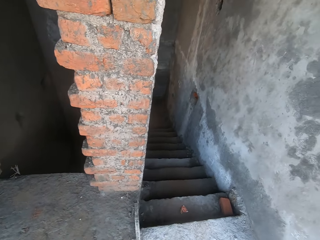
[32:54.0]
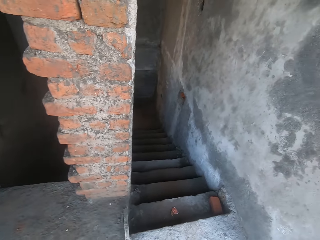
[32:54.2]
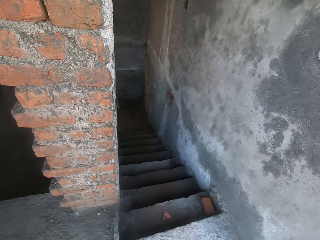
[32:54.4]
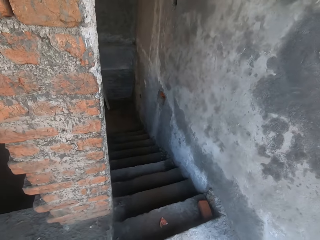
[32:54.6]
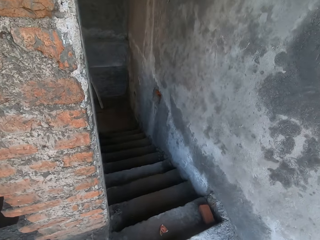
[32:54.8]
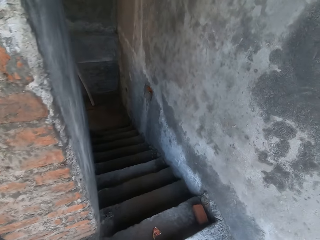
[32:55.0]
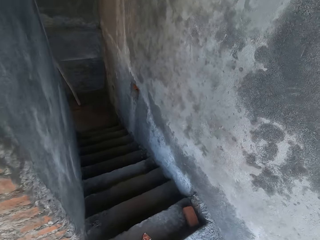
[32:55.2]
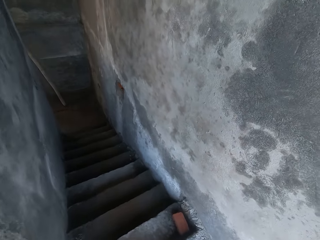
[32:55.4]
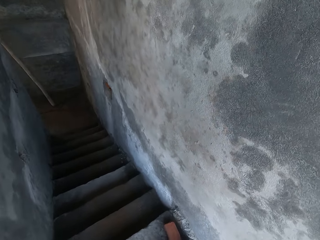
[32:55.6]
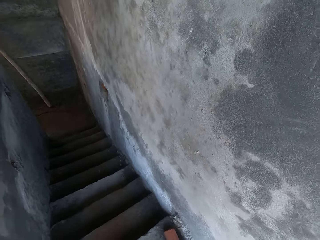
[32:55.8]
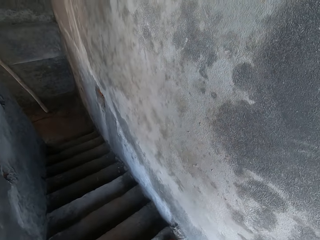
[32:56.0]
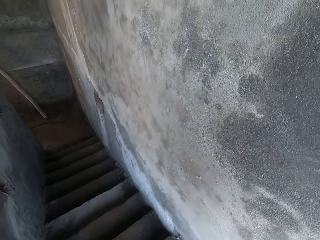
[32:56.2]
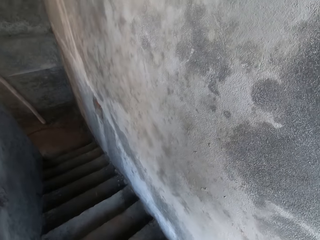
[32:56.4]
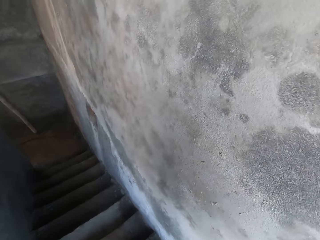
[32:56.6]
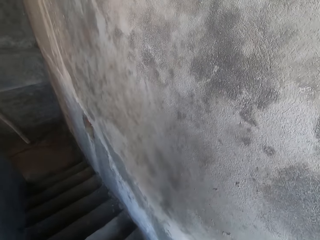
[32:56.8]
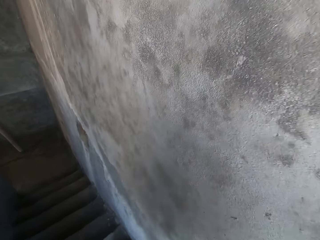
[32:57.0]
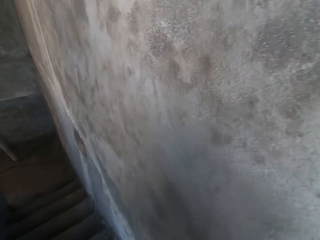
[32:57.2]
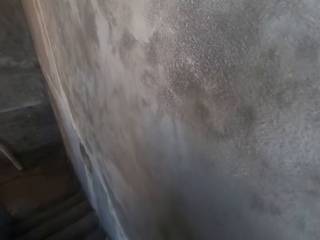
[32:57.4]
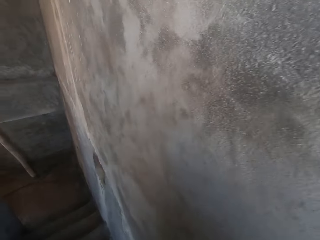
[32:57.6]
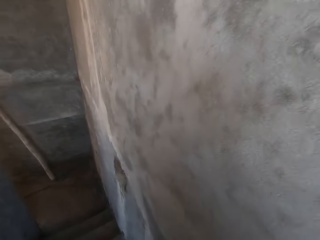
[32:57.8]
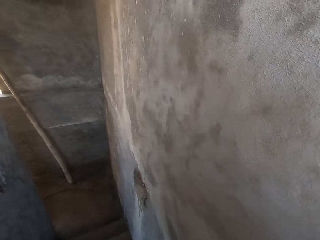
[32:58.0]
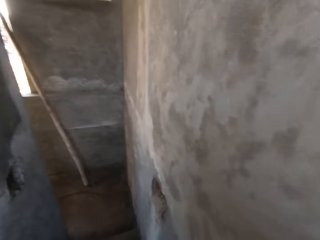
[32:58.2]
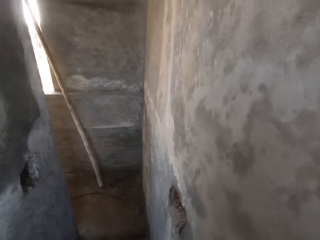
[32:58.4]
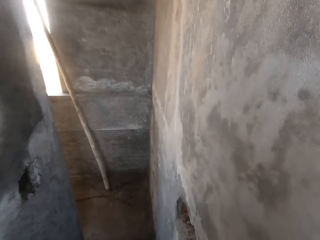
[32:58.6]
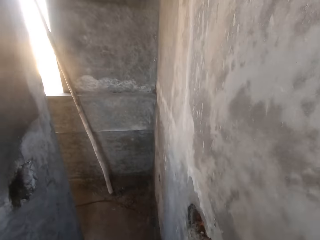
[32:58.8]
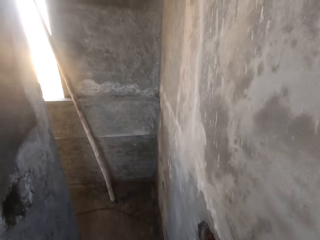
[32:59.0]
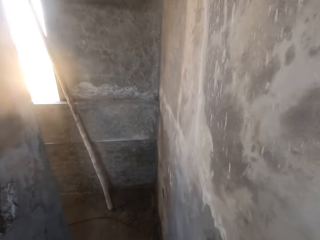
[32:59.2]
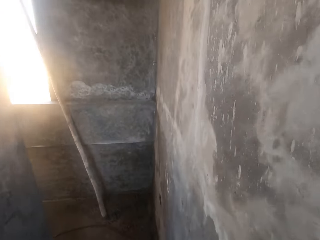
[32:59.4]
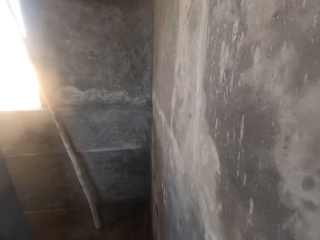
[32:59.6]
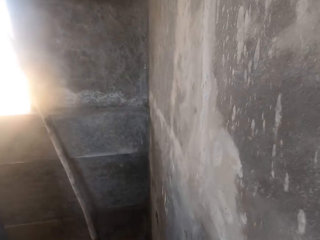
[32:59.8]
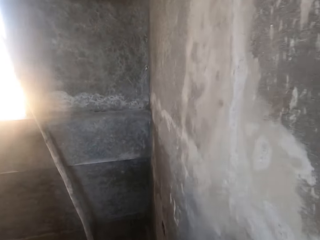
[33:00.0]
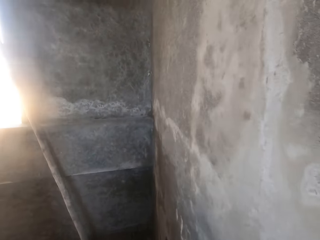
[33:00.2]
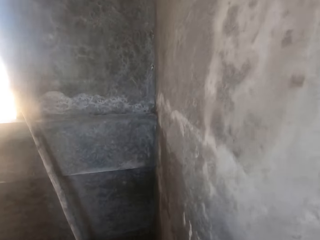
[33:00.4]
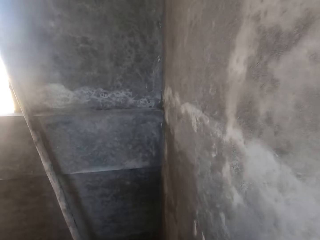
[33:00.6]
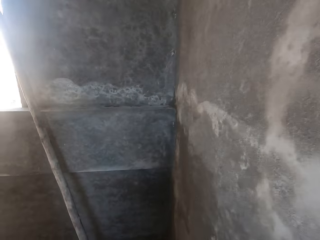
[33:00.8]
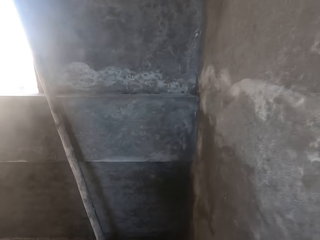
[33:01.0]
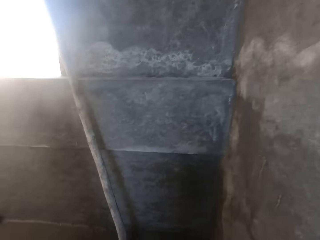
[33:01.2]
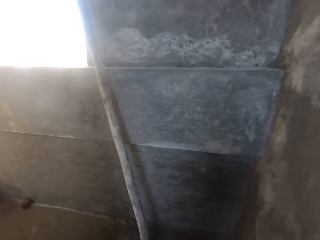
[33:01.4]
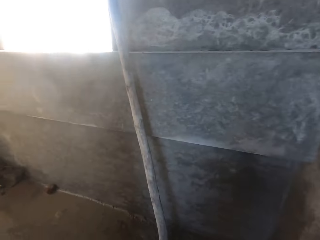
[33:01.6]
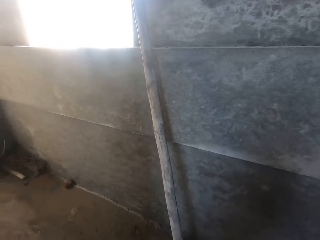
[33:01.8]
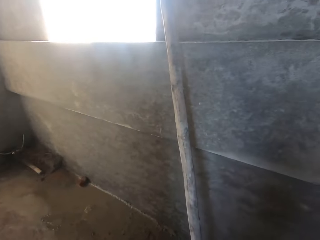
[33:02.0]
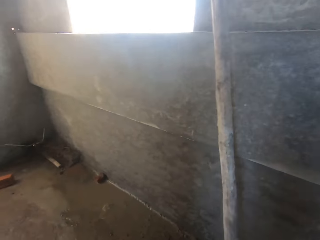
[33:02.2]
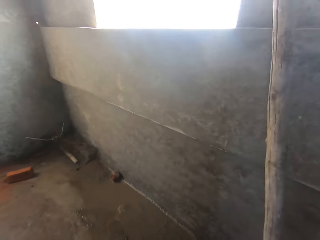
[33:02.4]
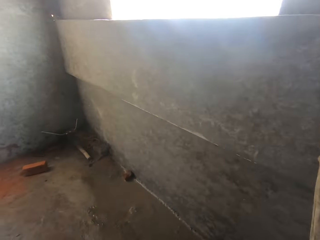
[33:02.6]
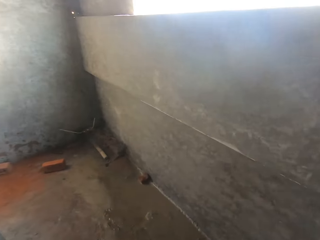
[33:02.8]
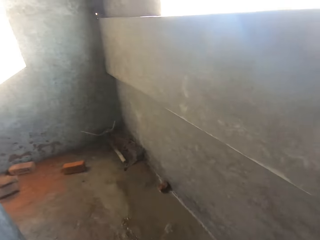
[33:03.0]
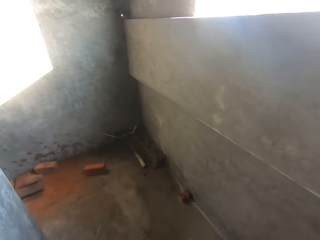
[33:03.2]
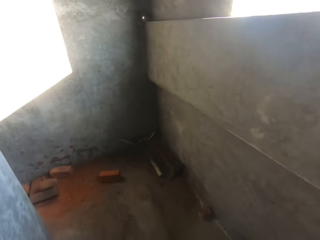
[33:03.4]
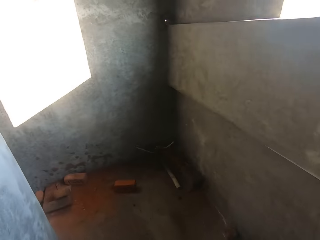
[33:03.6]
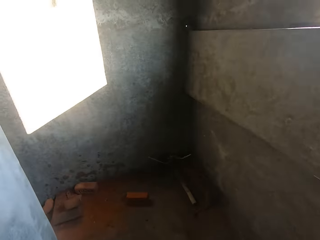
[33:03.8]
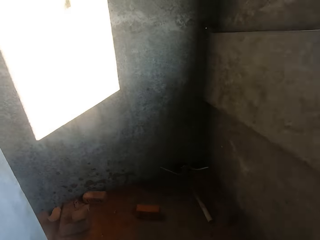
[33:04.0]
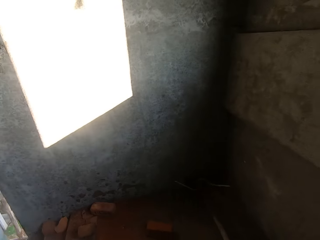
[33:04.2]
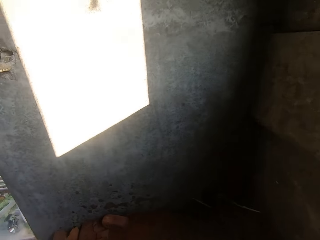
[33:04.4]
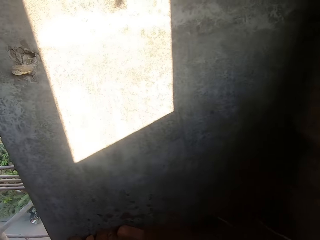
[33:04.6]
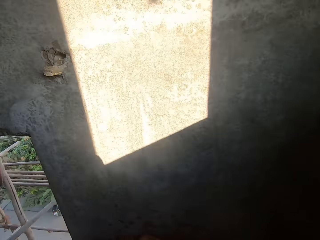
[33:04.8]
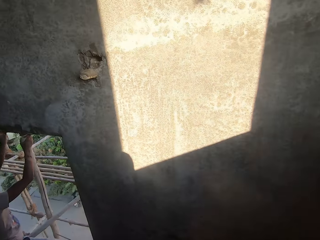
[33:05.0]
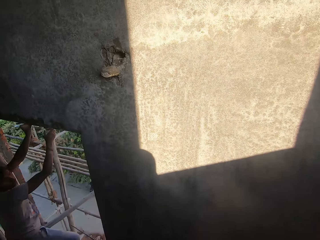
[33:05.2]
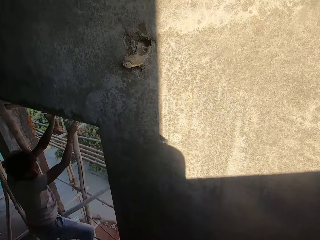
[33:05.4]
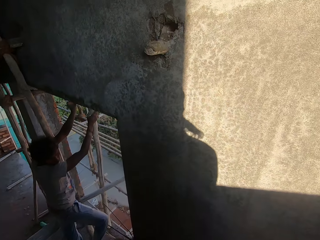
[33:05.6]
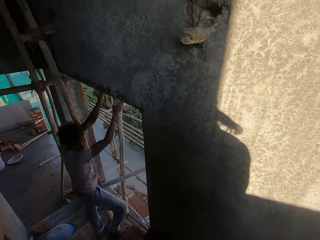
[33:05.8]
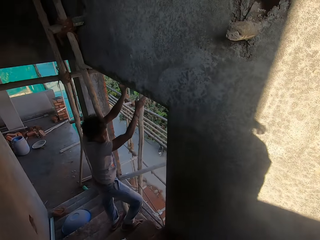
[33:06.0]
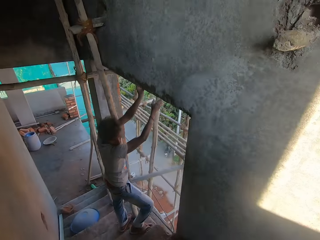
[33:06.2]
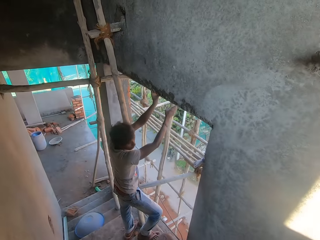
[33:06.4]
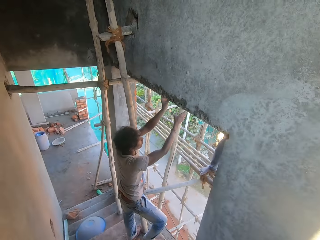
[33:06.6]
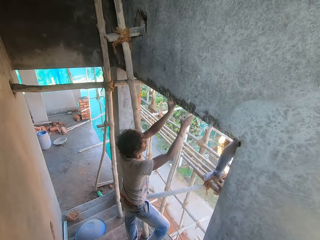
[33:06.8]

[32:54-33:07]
The camera wearer climbs down the stairs. They climb down the stairs repeatedly. A man holds a bamboo scaffold with his right hand.

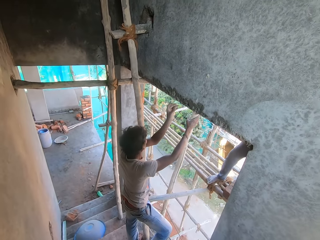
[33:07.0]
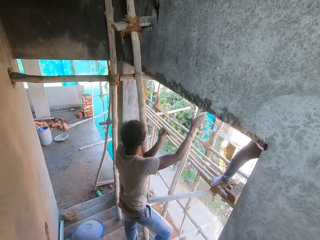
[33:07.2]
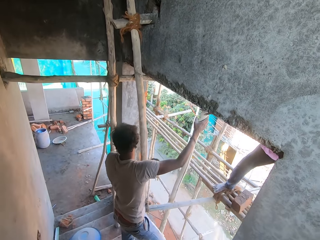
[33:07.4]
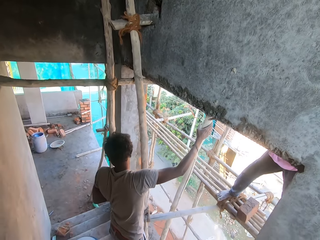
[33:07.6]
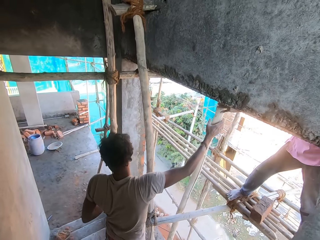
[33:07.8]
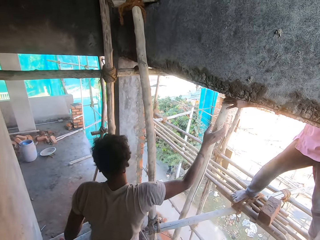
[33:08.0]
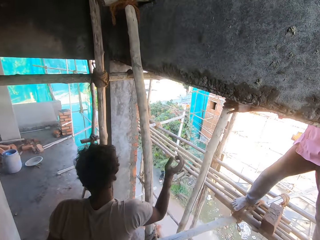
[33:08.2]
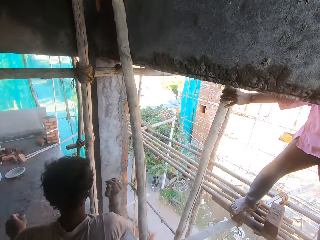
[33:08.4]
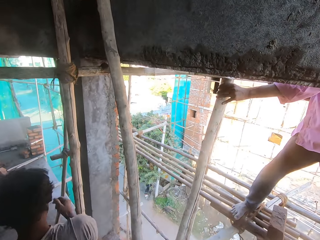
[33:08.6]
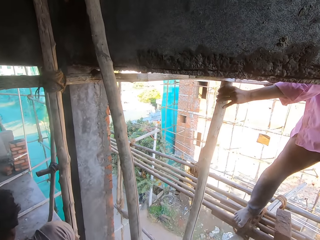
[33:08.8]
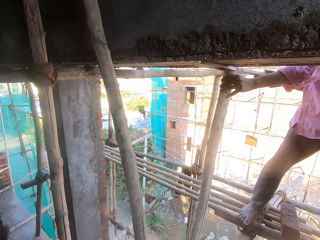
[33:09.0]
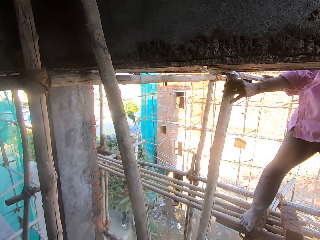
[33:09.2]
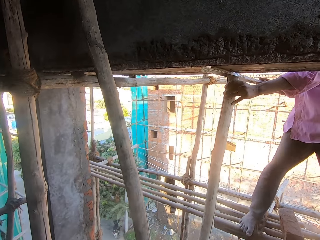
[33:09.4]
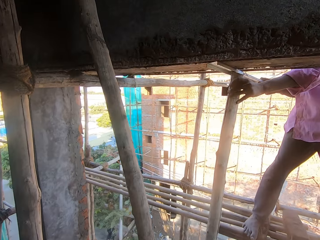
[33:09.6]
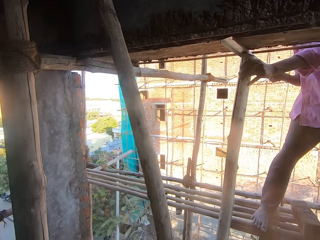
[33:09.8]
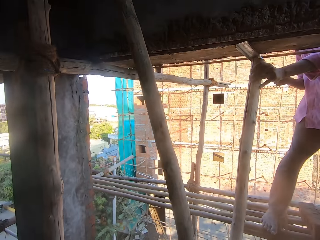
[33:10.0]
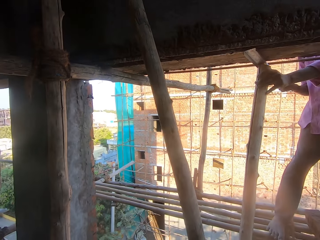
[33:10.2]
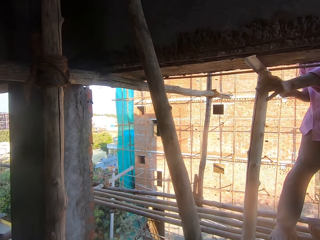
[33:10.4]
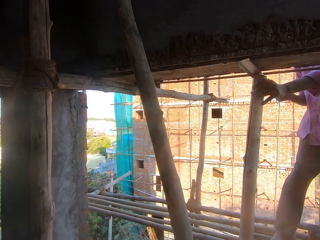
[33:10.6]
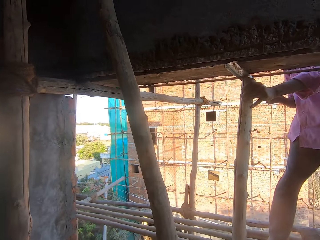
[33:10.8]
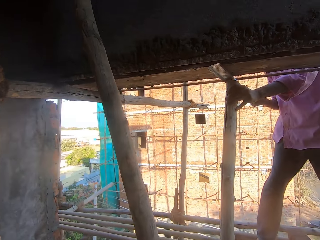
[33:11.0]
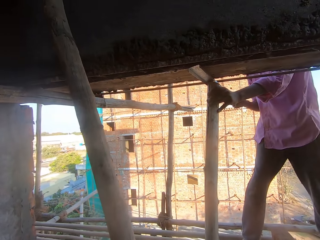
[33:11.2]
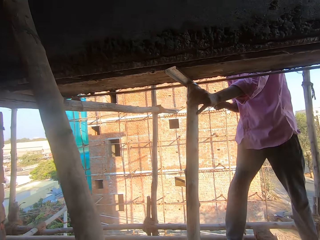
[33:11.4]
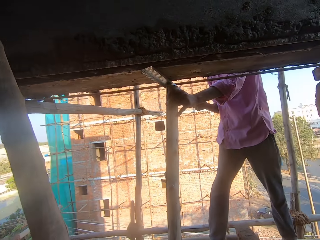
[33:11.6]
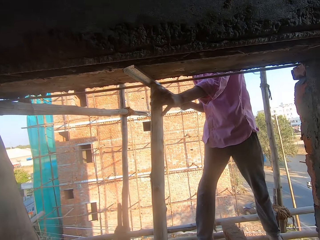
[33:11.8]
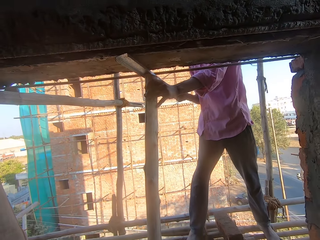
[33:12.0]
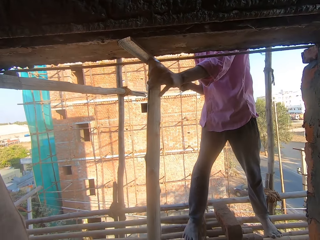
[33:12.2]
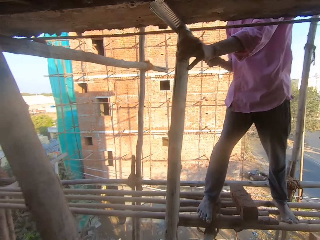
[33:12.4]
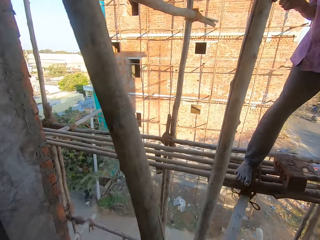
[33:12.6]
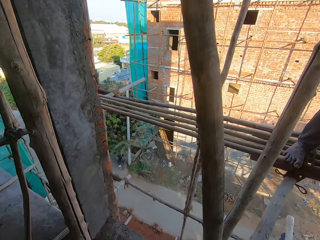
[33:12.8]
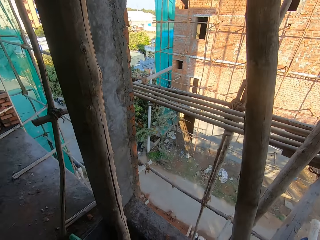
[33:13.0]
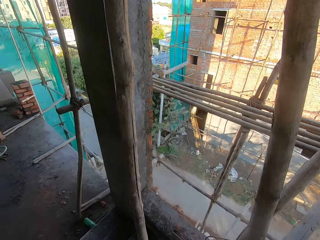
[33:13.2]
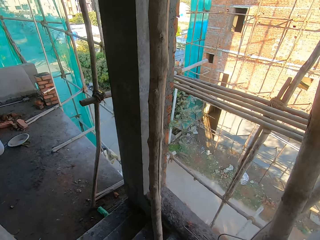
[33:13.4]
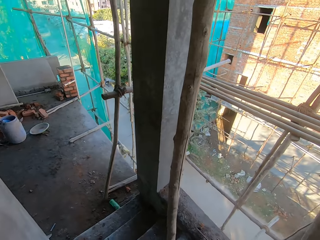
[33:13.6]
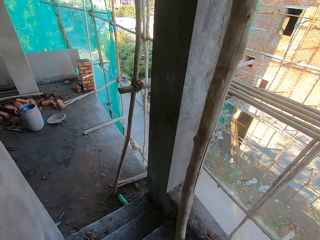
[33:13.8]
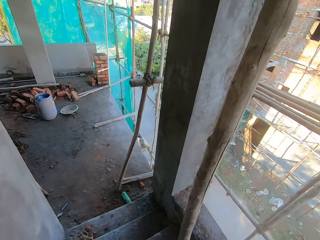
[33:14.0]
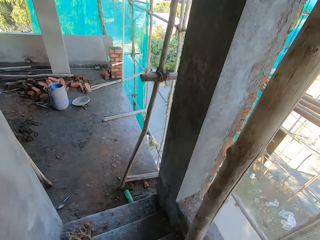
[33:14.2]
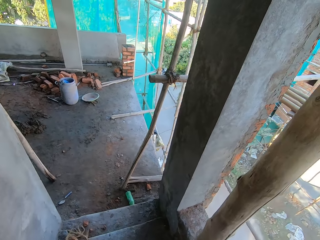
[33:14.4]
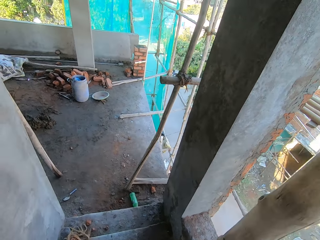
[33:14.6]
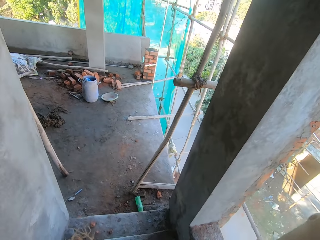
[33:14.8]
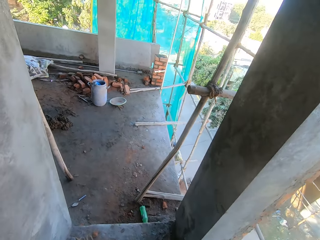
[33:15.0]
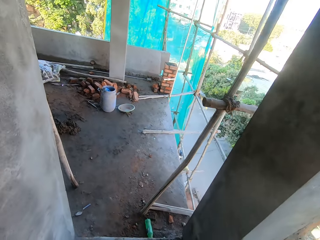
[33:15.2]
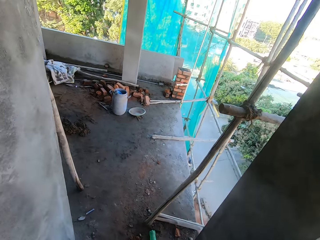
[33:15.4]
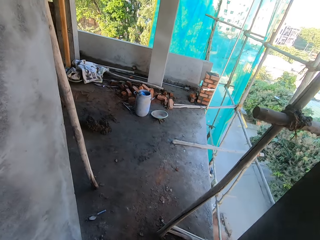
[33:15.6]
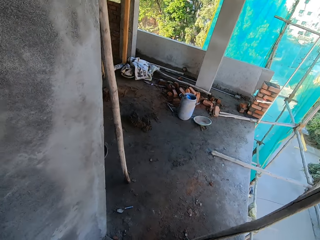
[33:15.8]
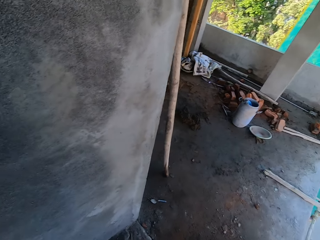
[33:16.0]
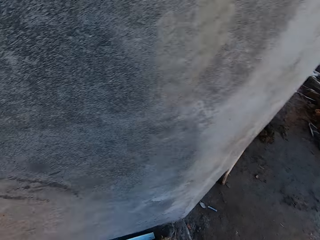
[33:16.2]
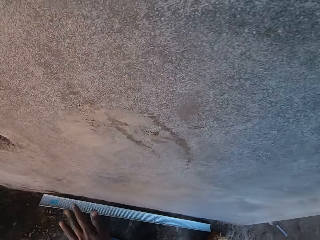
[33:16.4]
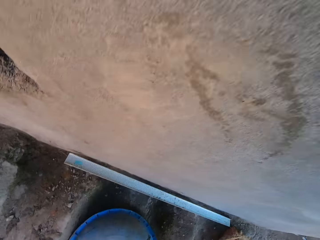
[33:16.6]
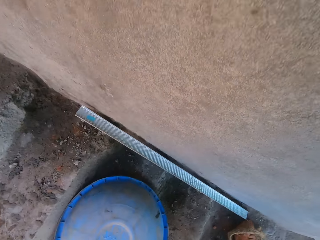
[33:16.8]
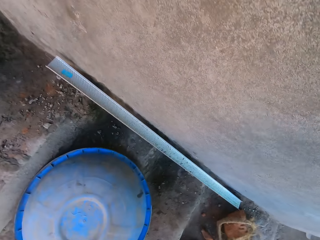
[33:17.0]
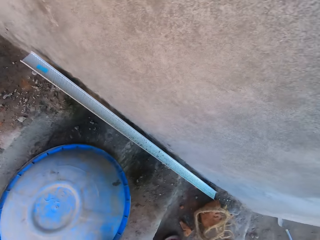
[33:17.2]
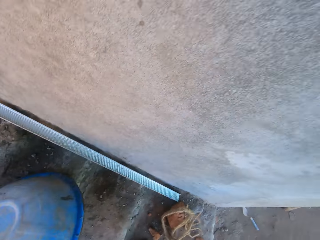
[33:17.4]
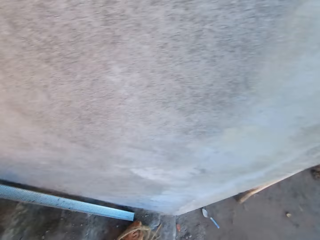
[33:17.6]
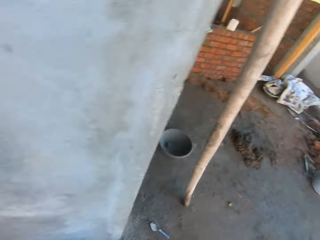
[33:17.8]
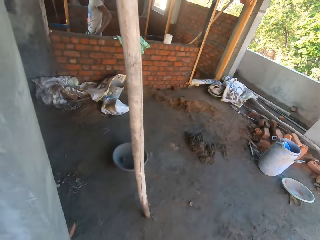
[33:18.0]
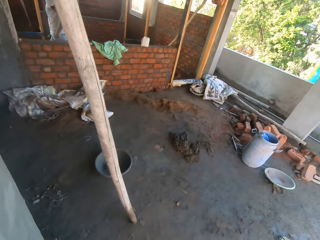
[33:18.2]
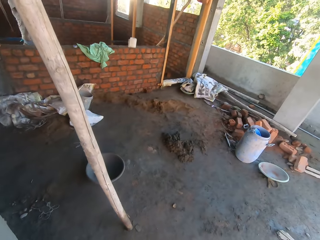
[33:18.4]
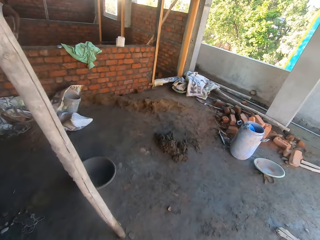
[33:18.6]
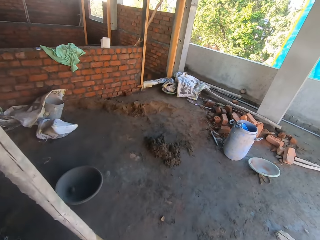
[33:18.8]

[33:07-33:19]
The camera wearer climbs down the stairs. Another man stands on the bamboo scaffold. The camera wearer looks around the built house. He looks around the built house again. He picks up a container on the ground with his left hand.
